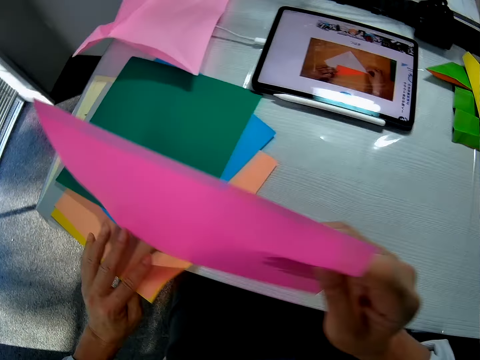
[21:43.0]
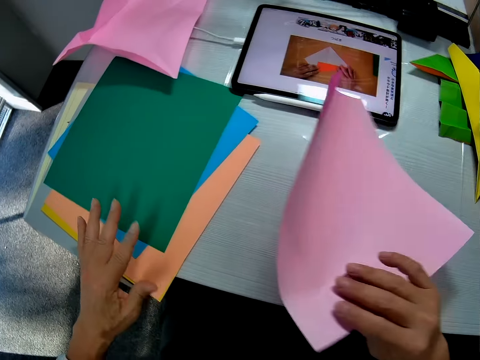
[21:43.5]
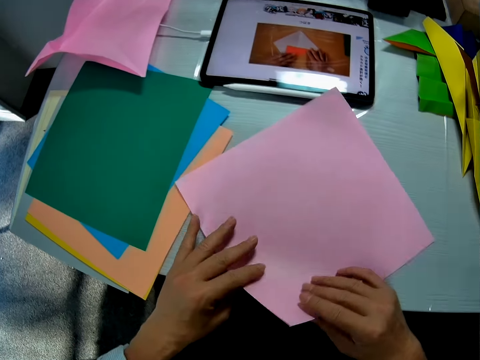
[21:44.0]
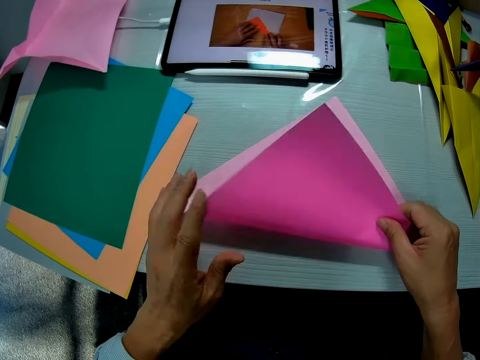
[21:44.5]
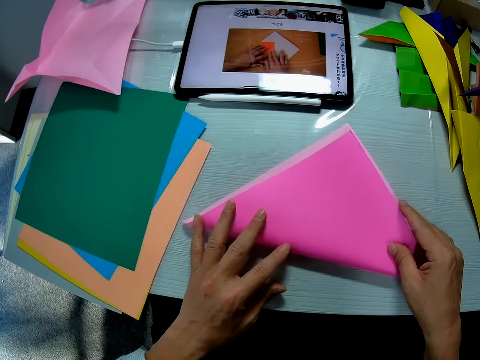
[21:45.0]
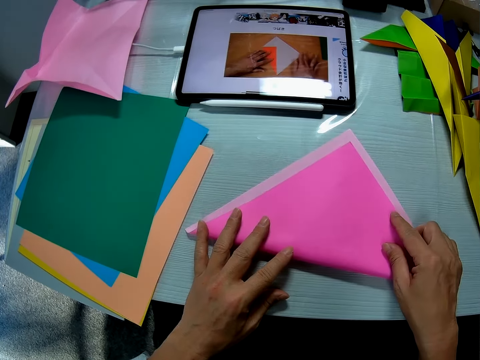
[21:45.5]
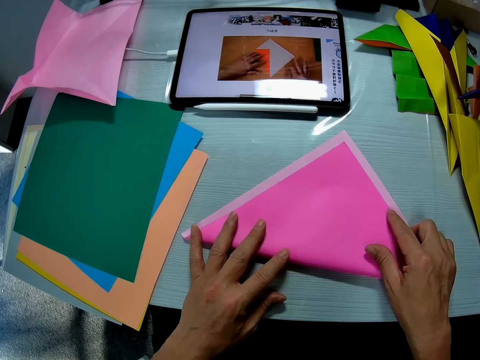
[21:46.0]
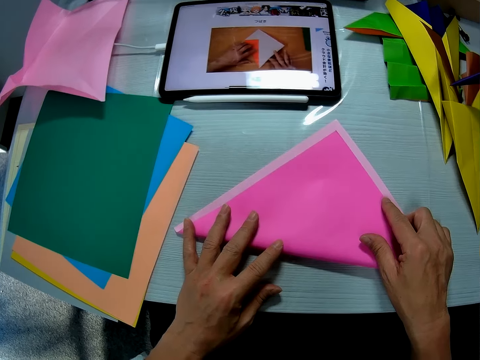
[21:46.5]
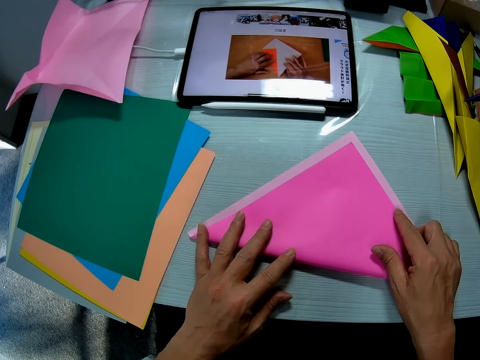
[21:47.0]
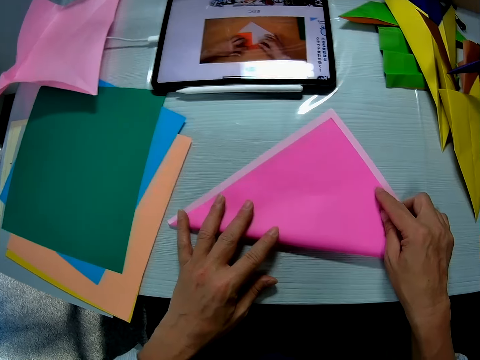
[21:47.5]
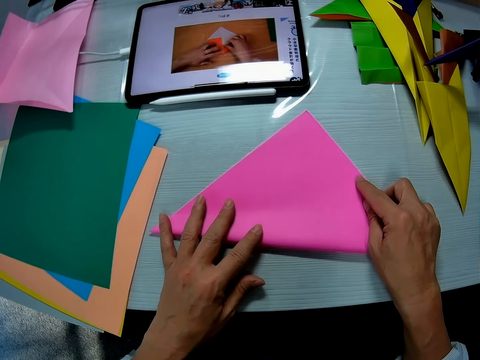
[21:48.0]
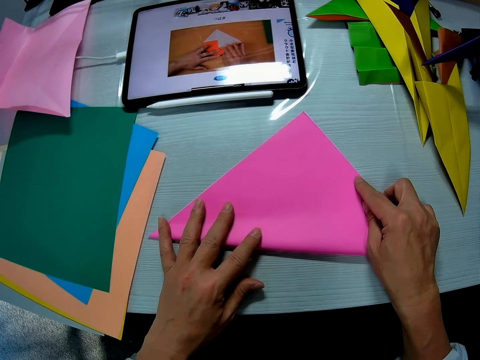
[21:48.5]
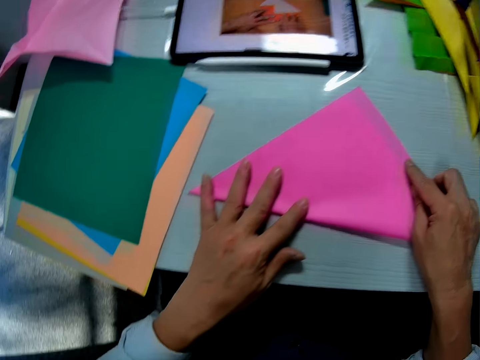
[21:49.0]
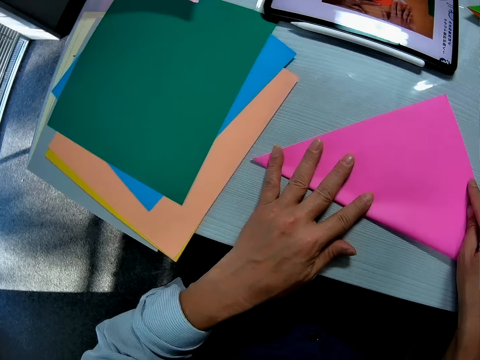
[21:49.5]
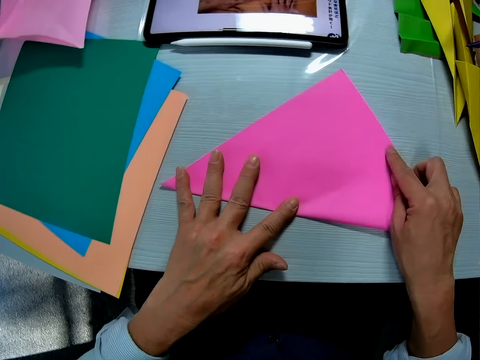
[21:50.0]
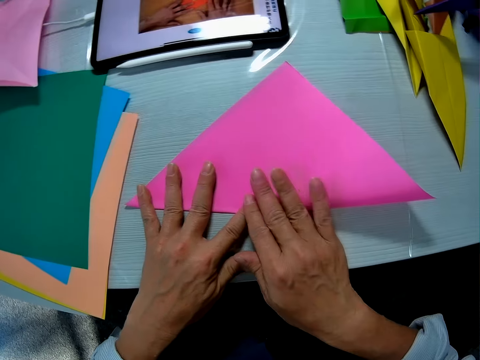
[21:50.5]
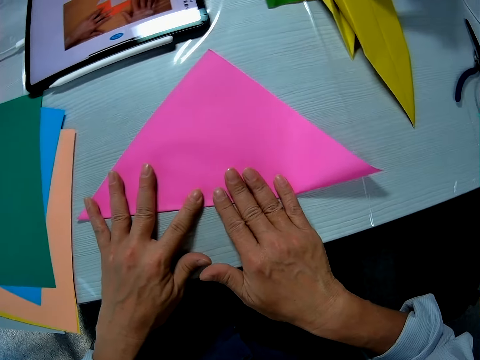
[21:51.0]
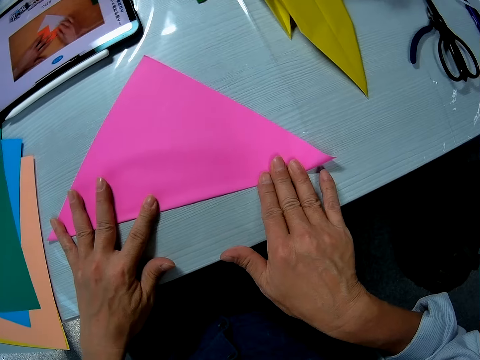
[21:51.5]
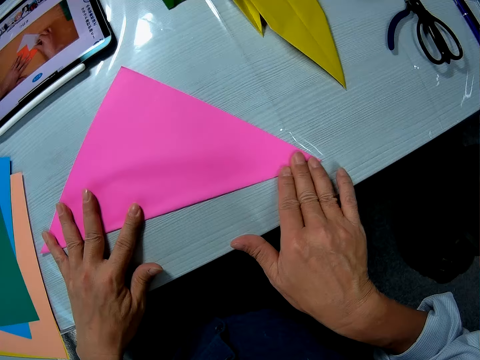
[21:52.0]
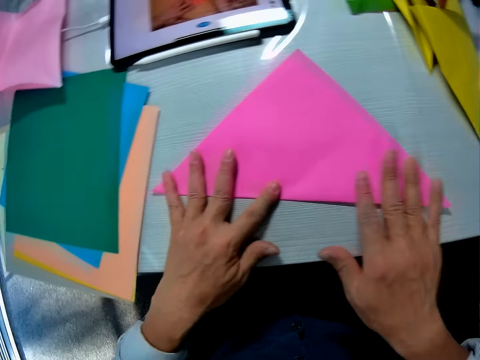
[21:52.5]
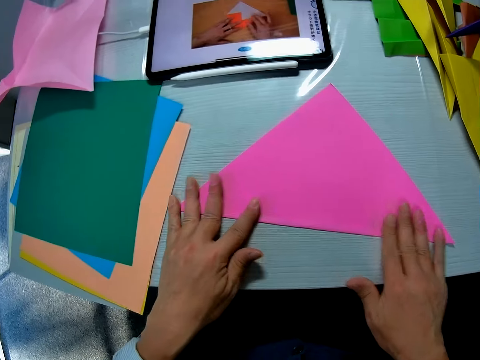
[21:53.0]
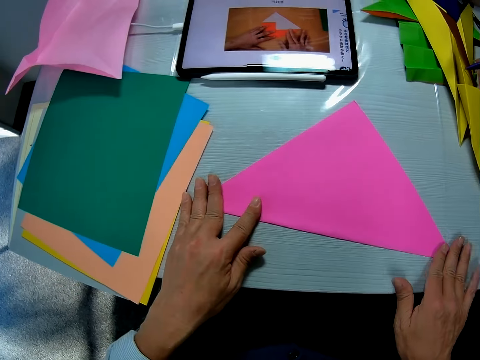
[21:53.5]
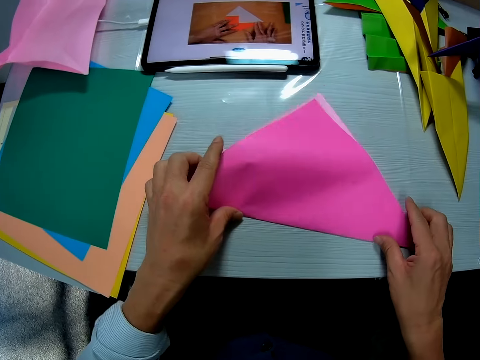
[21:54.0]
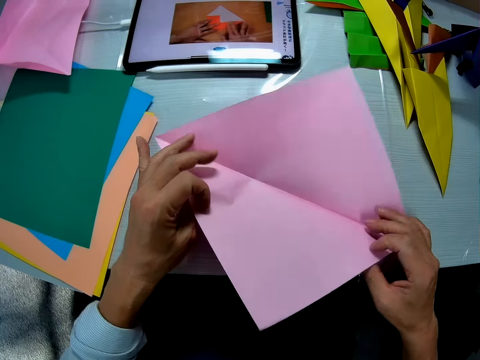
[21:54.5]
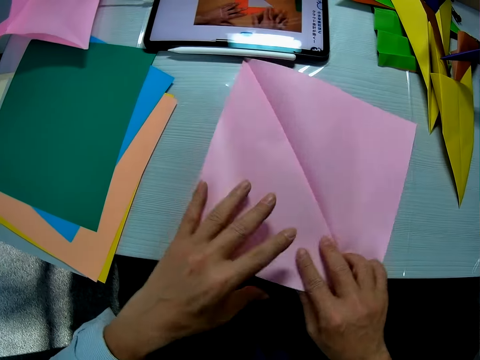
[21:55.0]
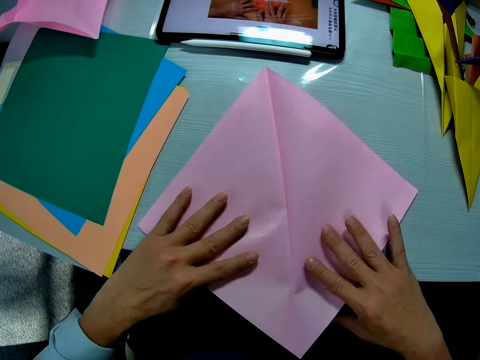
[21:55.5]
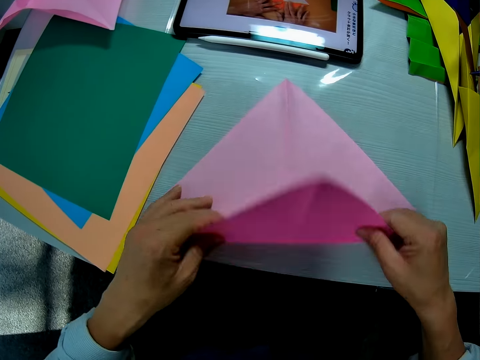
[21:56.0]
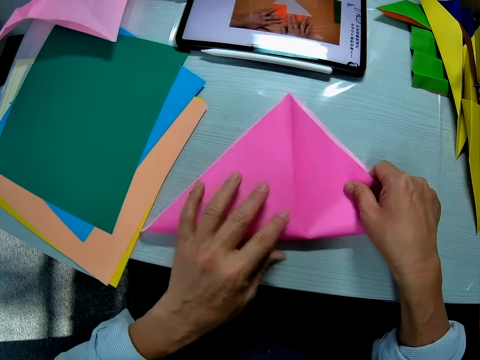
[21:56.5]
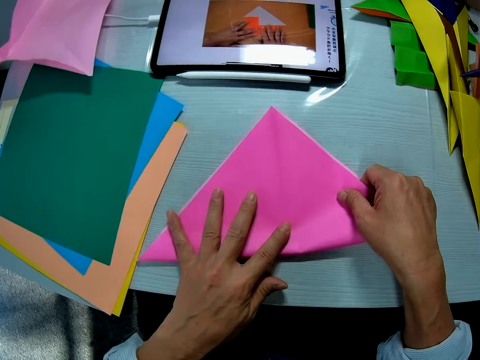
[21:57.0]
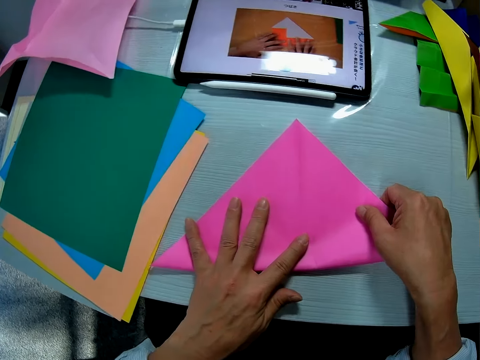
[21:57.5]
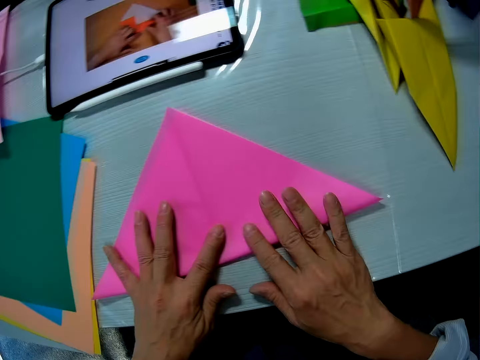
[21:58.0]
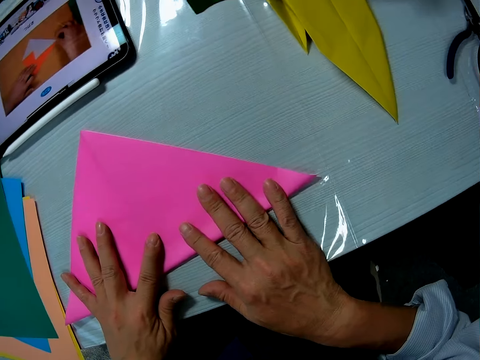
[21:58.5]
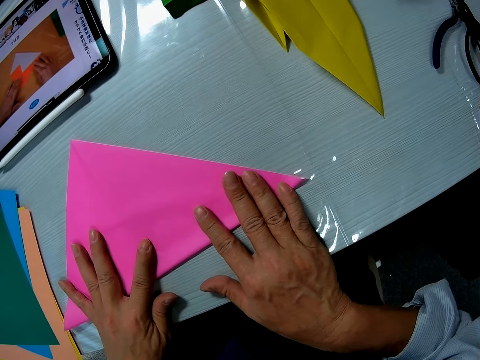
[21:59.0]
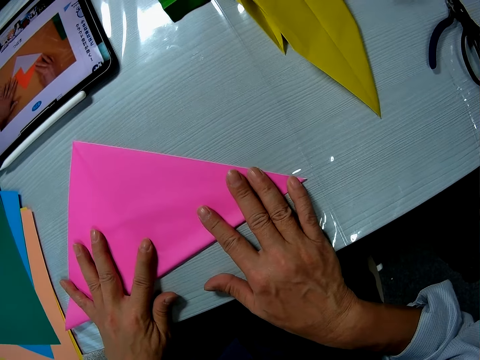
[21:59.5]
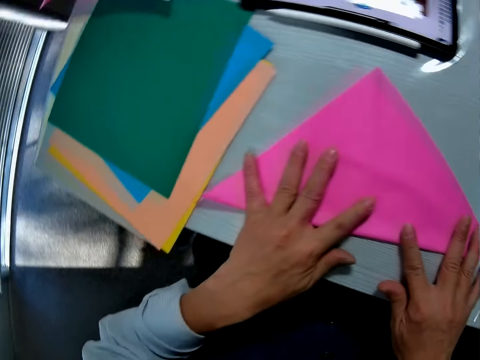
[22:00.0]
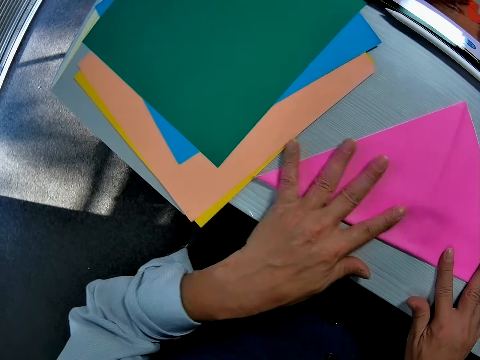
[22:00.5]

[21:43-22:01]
The camera wearer picks up another sheet from the pile of sheets on the table with his right hand. He holds crafting papers. He moves a hand away from the crafting papers. He drops the sheet on the table. He folds the sheet on the table with both hands. He stares at the tablet computer screen on the table. He smoothens the edge of the folded part of the sheet with his right hand. He spreads out the folded sheet on the table with both hands. He turns the crafting paper. He turns the crafting paper again. He folds the sheet on the table with both hands. He smoothens the edge of the folded part of the sheet with both hands.

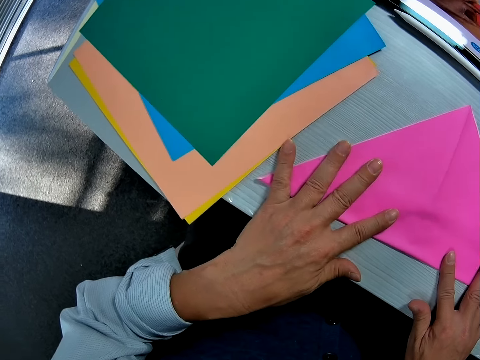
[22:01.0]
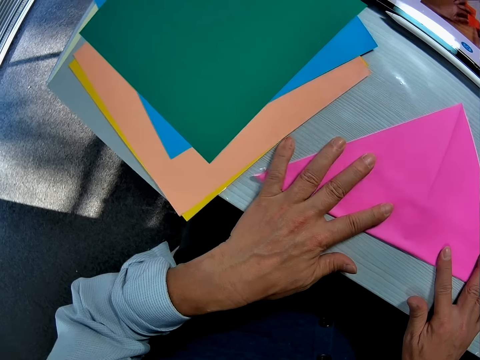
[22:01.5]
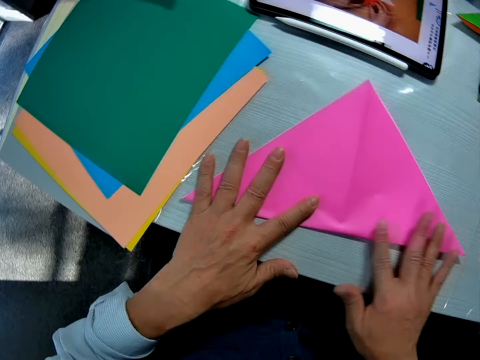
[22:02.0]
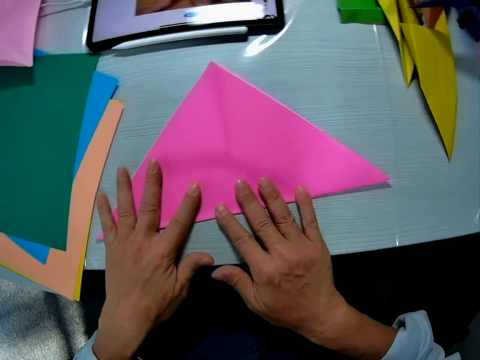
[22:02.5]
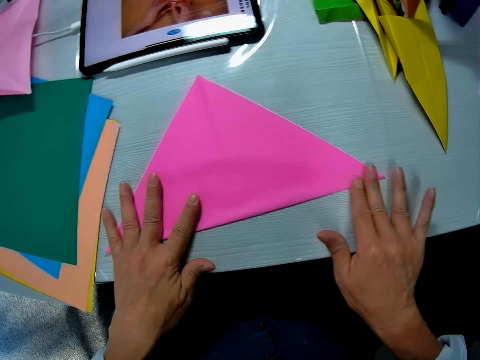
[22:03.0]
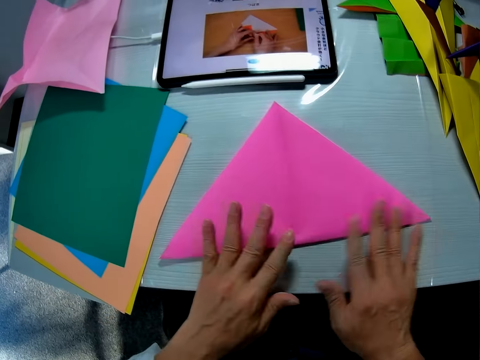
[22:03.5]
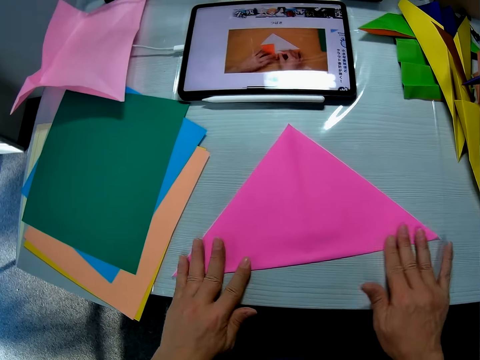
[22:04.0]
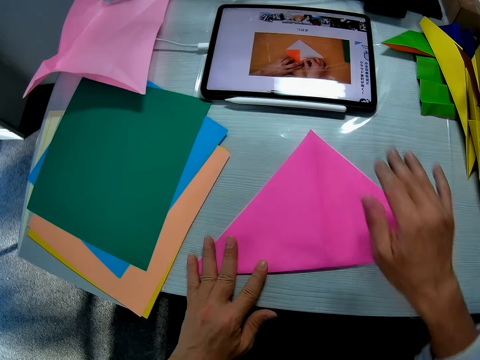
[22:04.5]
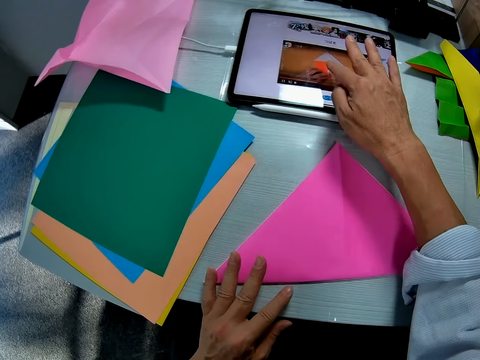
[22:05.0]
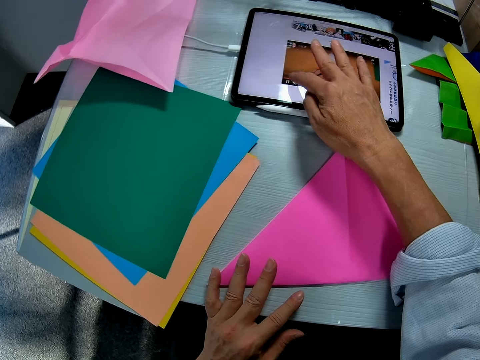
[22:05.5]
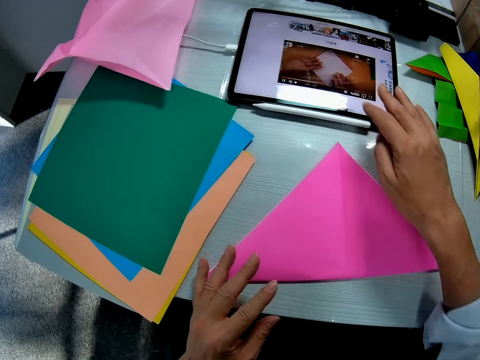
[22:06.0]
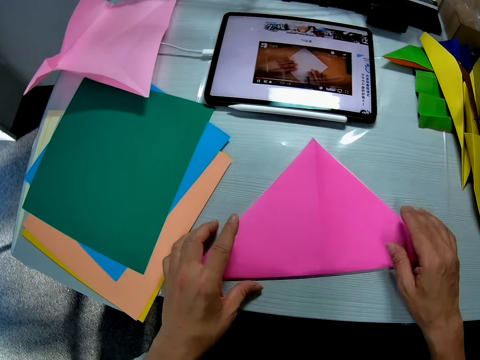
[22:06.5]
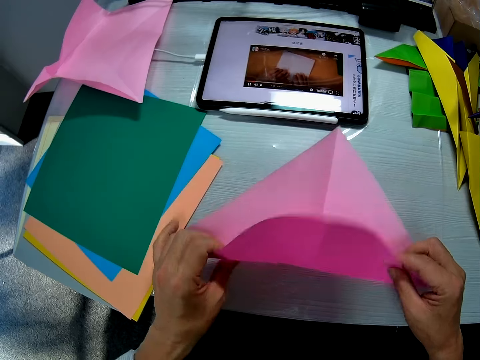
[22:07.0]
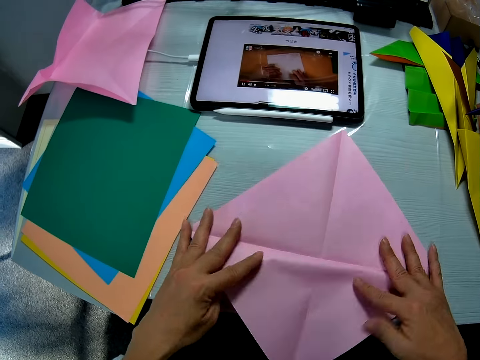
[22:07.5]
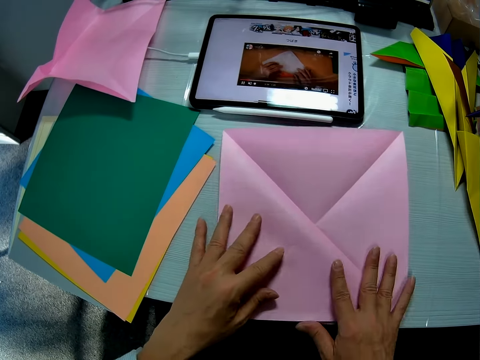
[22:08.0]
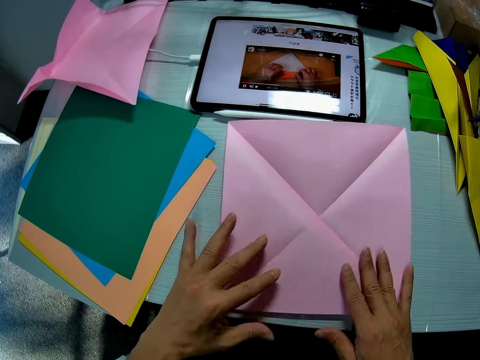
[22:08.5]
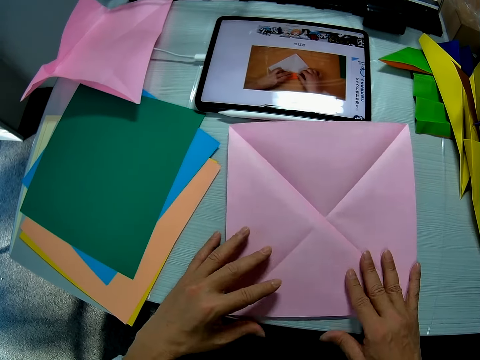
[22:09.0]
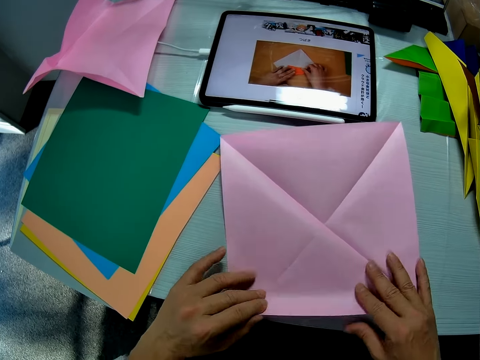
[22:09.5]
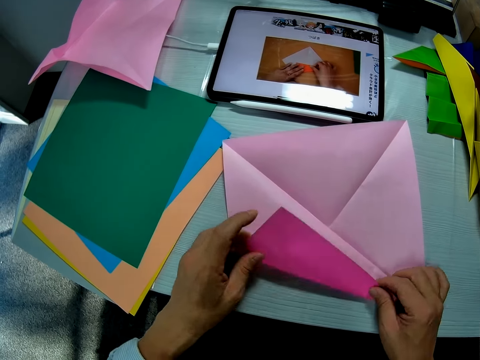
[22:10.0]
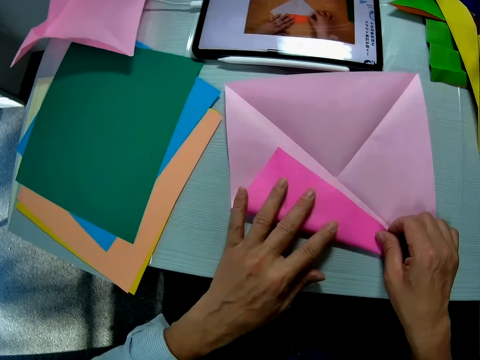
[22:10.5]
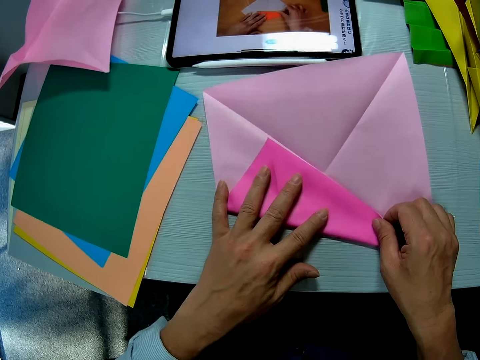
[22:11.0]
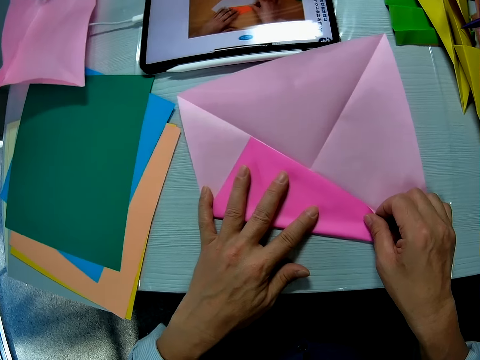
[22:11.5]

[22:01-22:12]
The camera wearer operates the tablet computer on the table with his right hand. He spreads out the folded sheet or crafting paper on the table with both his hands. He turns the crafting paper. He folds the sheet with both his hands.
